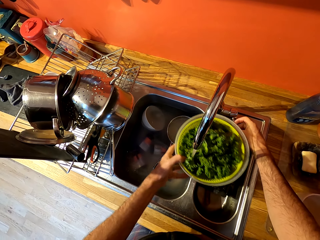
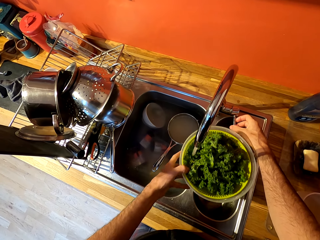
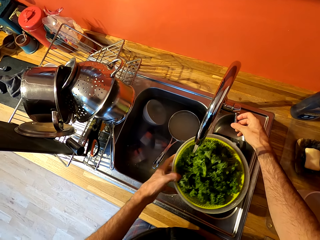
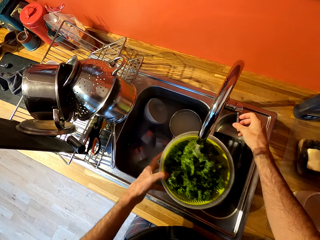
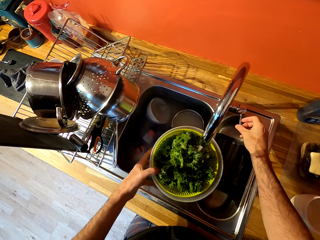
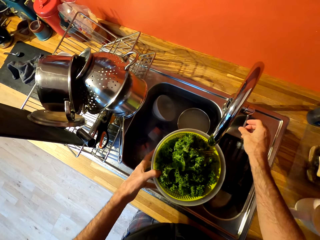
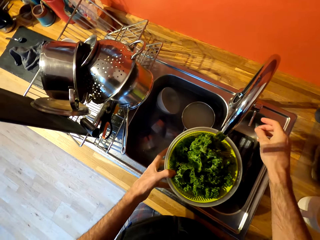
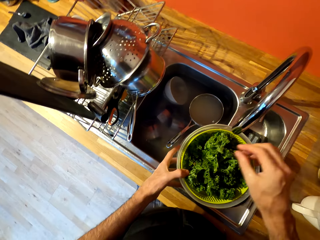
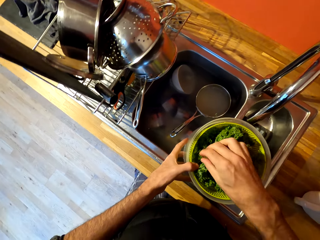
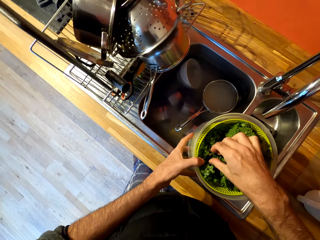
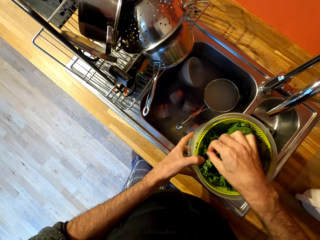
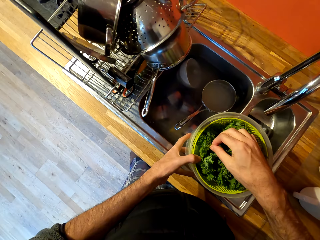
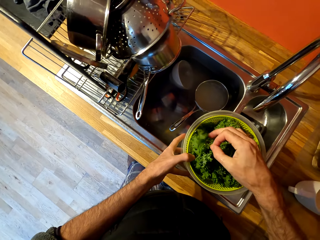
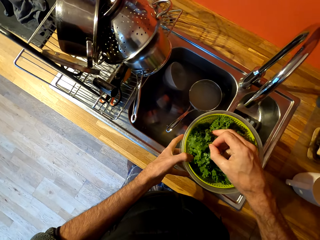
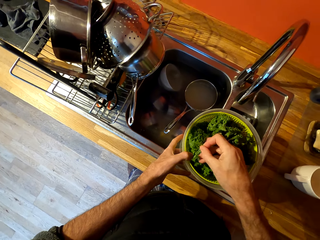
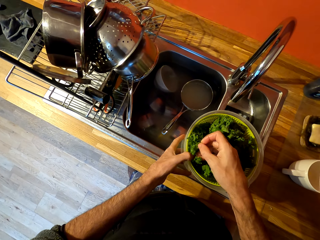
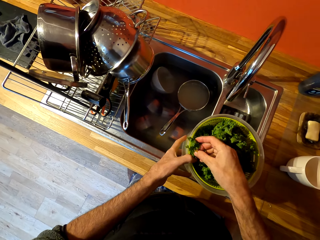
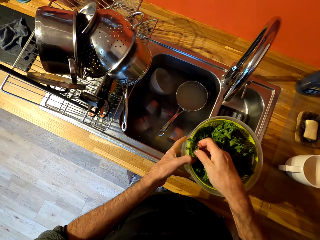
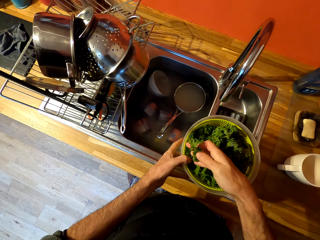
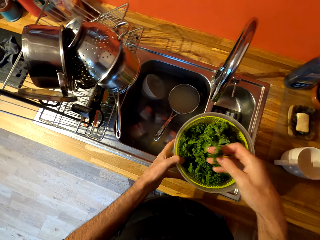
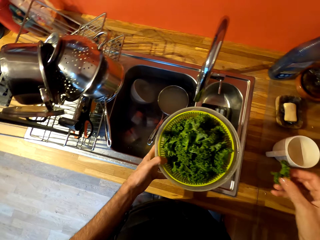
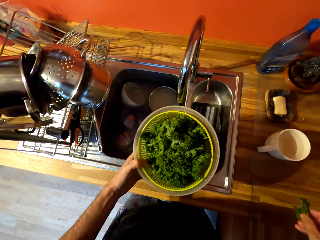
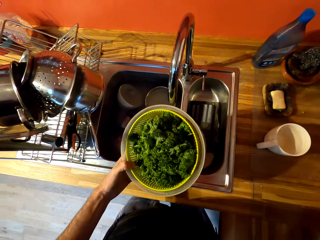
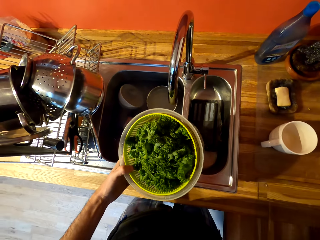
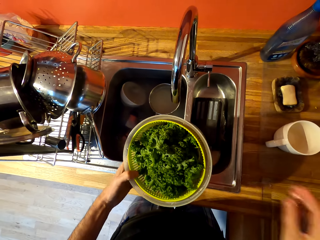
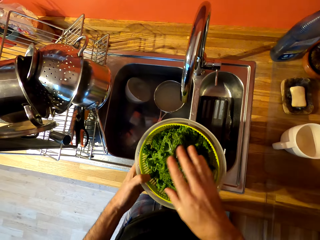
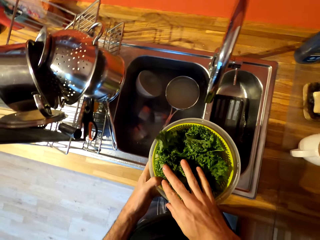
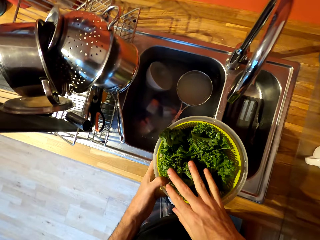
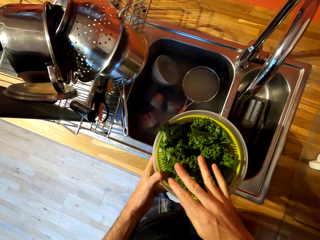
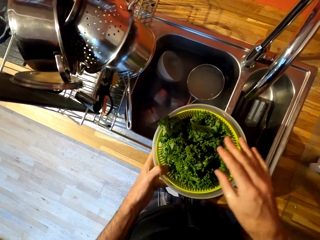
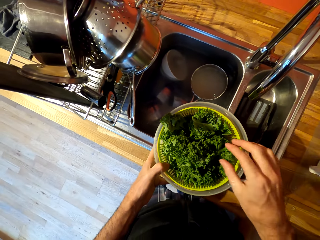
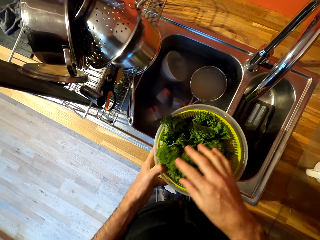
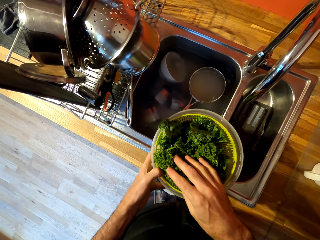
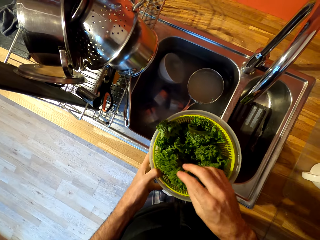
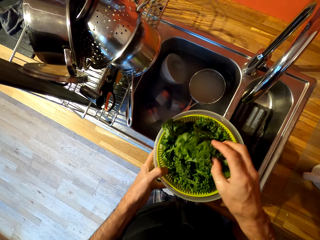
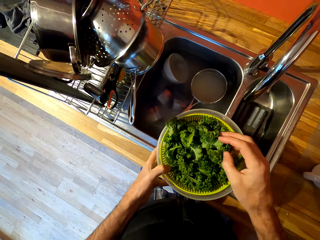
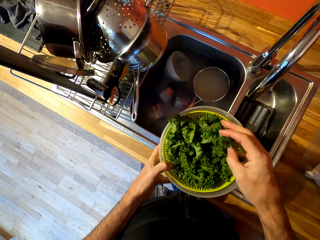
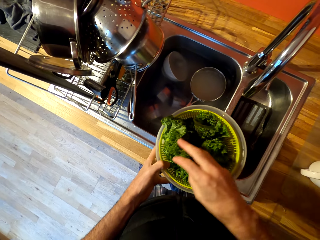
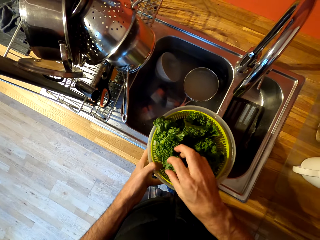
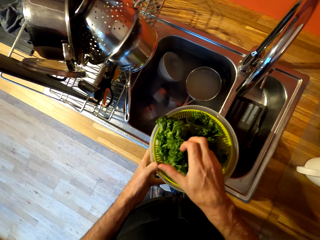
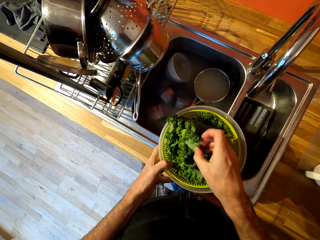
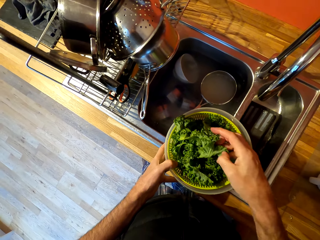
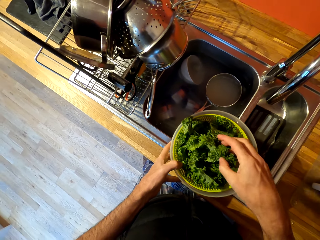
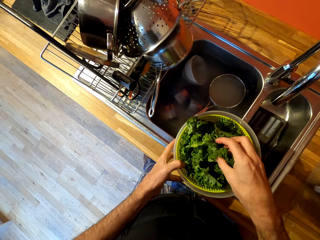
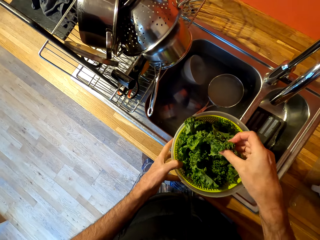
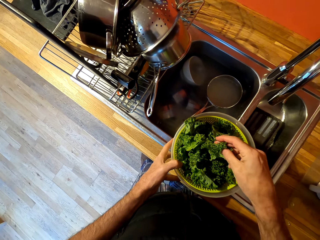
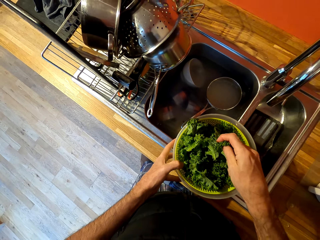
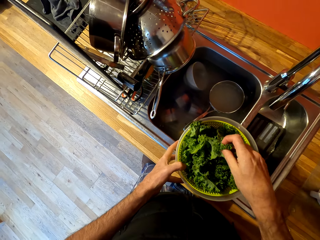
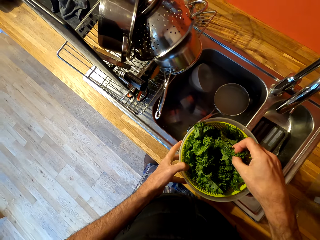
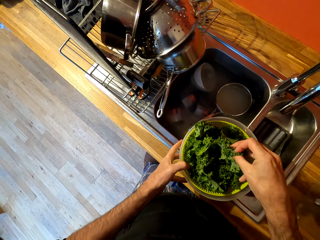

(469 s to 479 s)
The camera wearer closes the tap. They pick up a piece of kale or broccoli. They throw the broccoli. They look at the pieces of kale.

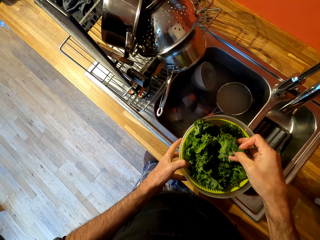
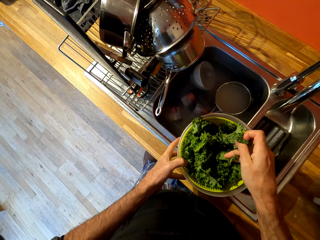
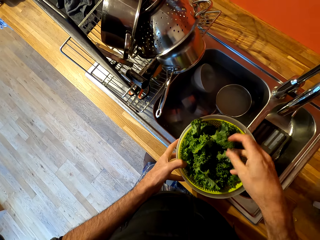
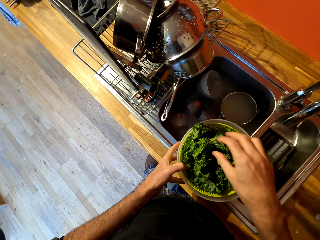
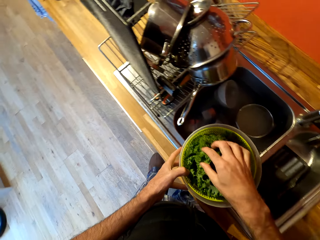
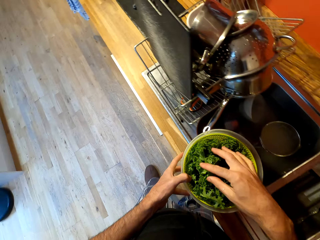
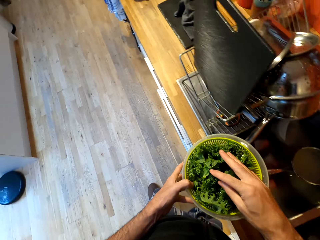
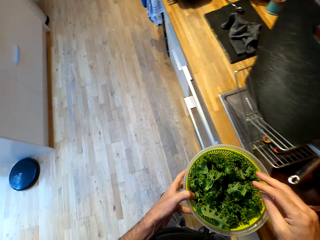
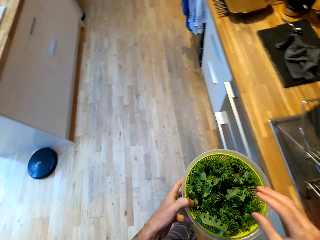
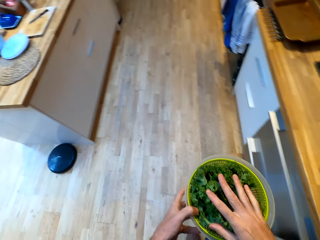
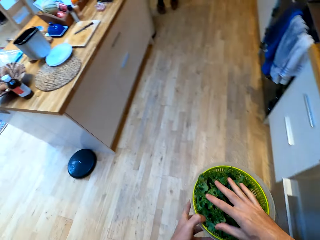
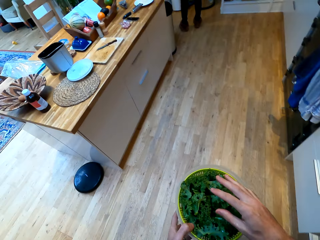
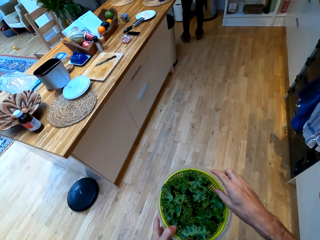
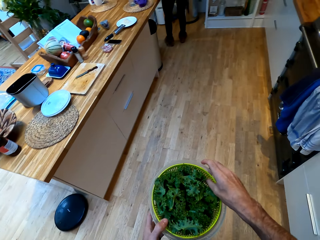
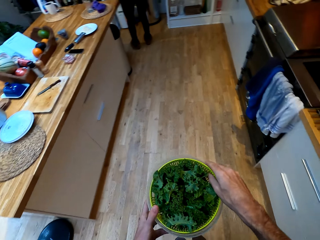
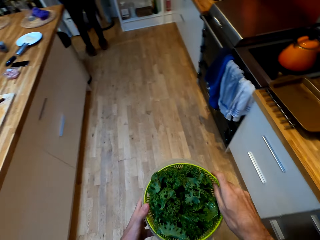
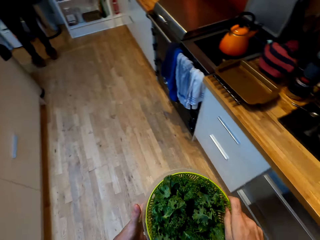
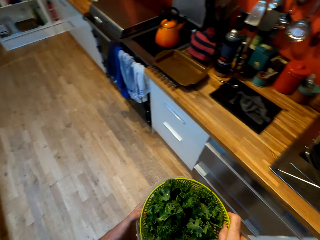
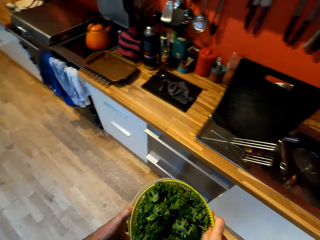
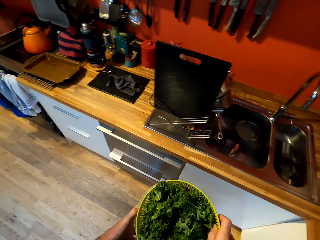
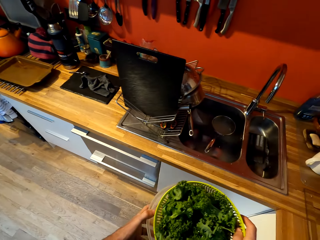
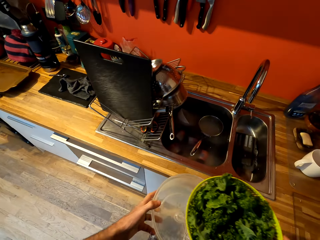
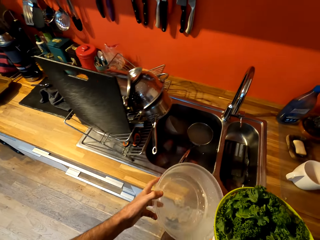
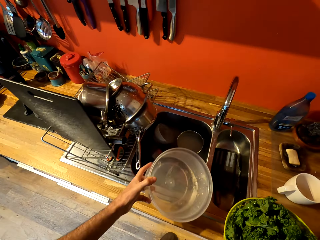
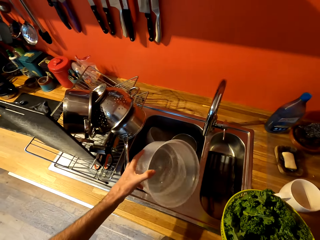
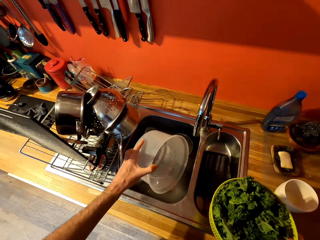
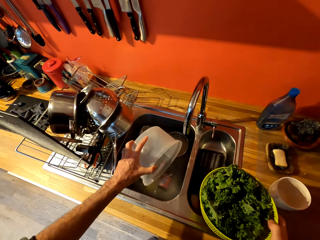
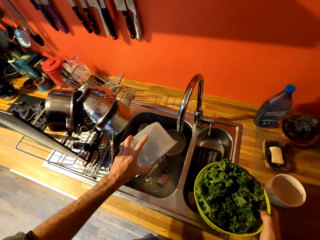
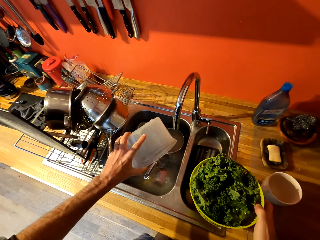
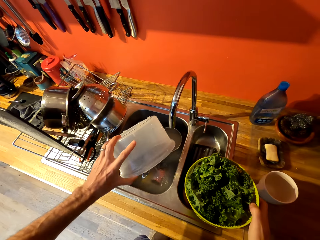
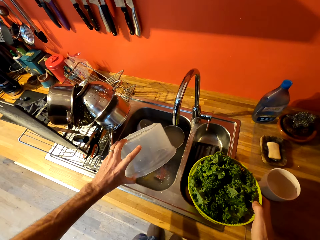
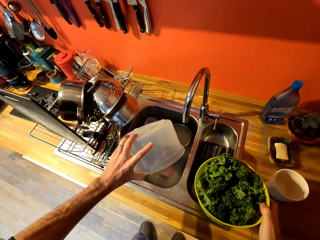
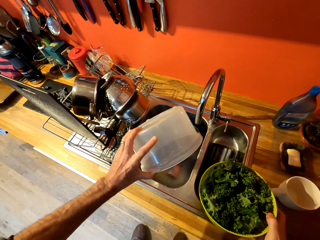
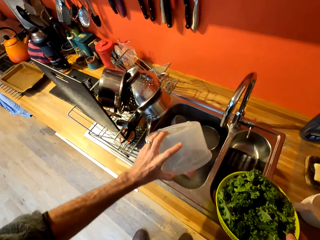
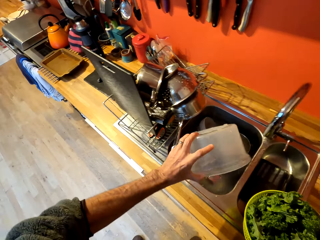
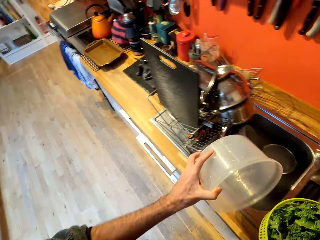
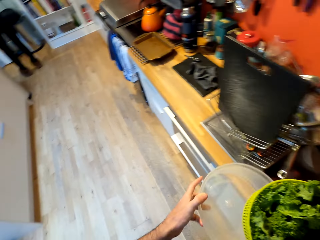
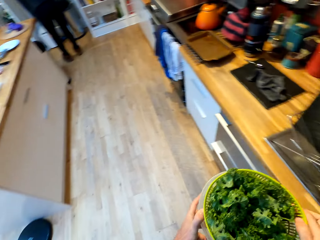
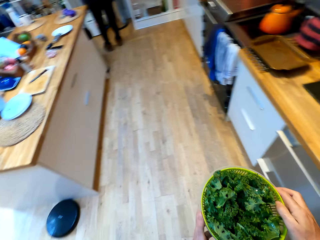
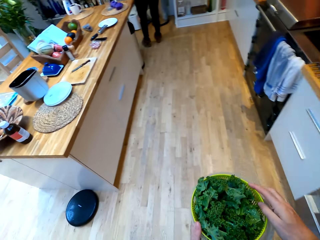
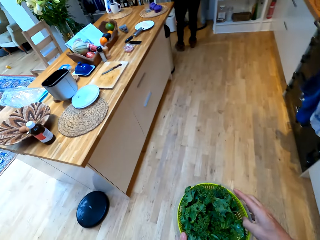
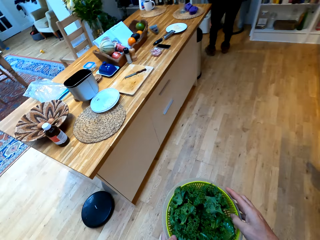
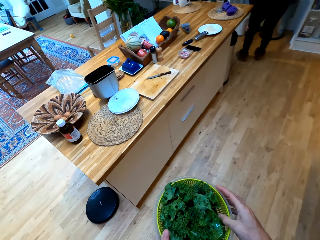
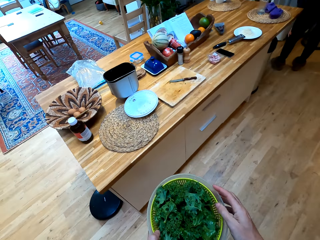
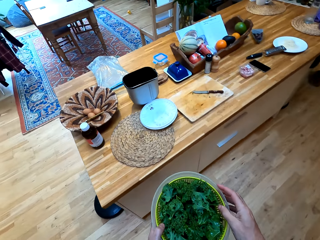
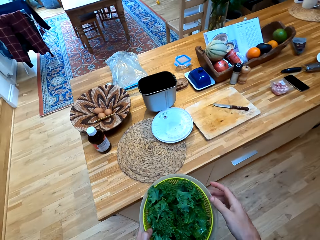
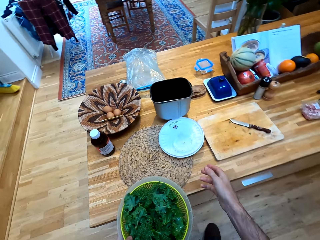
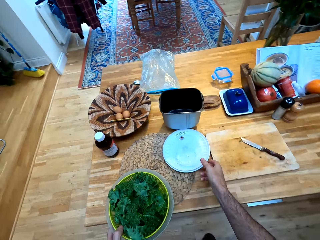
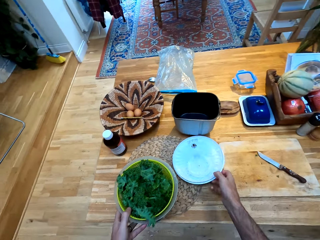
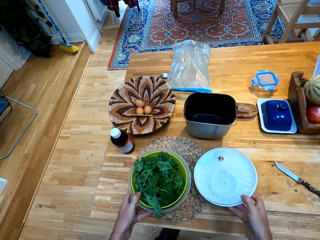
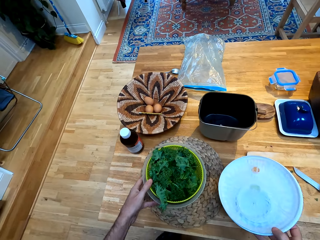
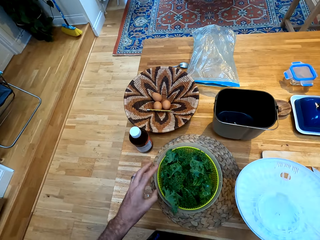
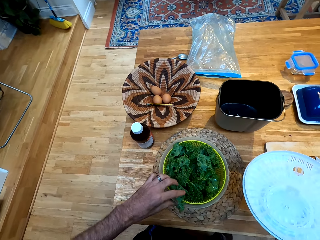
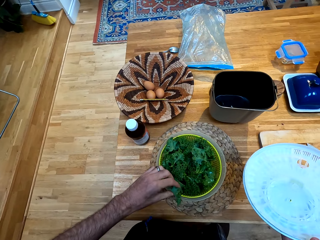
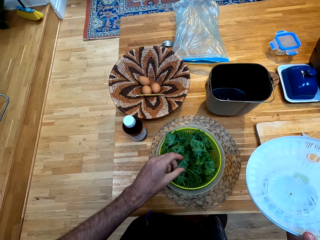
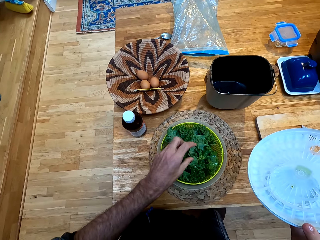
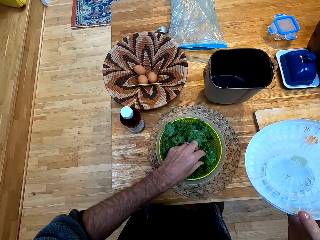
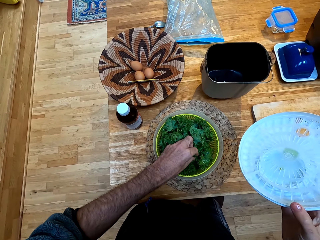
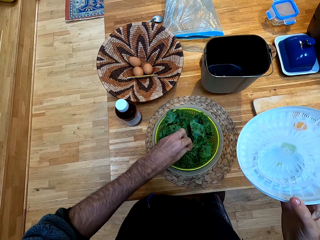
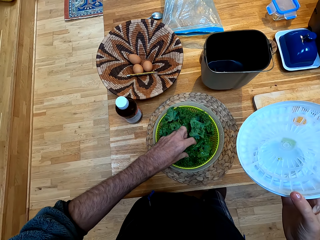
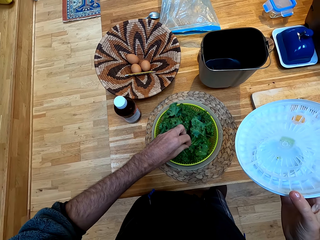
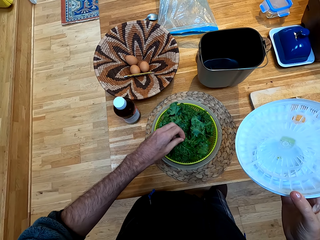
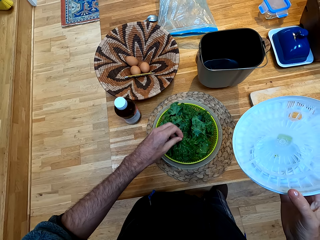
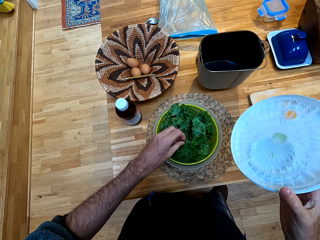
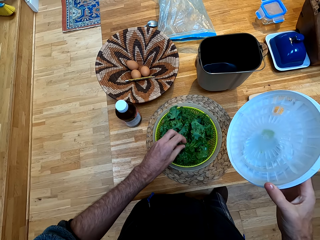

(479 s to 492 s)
The camera wearer walks left in the kitchen. They turn right. They converse. They remove the plastic tin from the plastic strainer. They pour water from the plastic tin in the sink. They turn left. They put the plastic strainer in the plastic tin. They walk forward in the kitchen. They converse with a person. They pick up the bowl. They pick up the lid. They place the plastic strainer in the plastic tin on the table mat. They touch the pieces of kale. They place the broccoli in the bowl.
